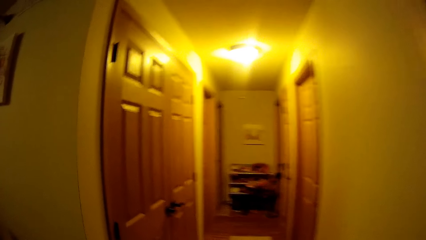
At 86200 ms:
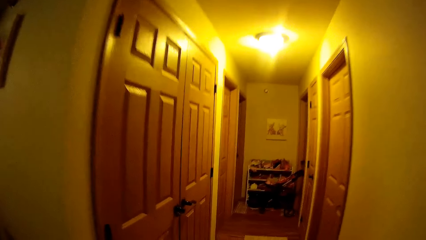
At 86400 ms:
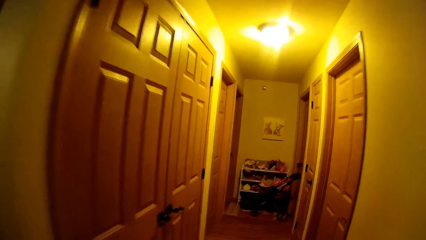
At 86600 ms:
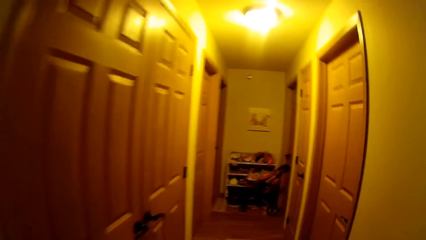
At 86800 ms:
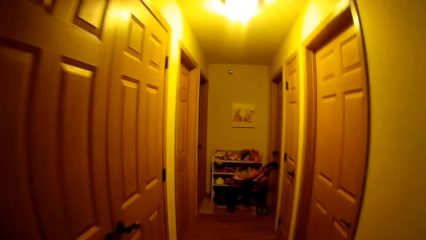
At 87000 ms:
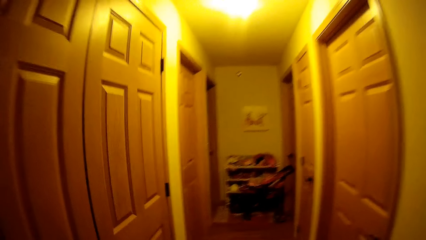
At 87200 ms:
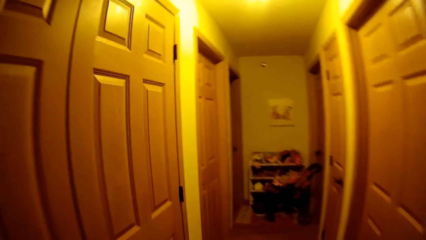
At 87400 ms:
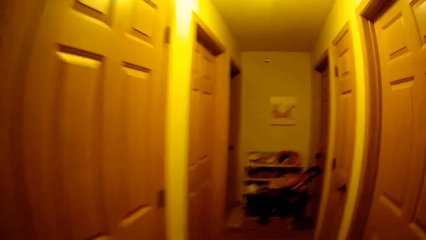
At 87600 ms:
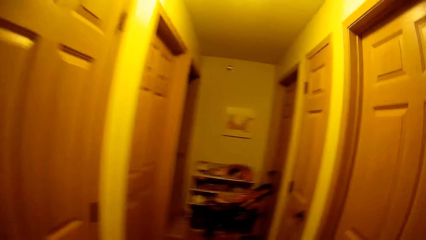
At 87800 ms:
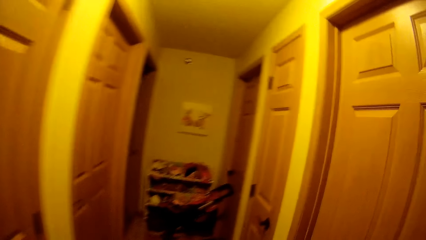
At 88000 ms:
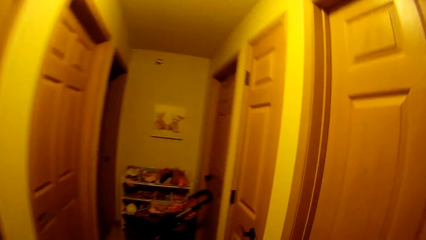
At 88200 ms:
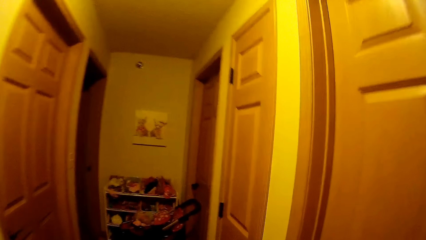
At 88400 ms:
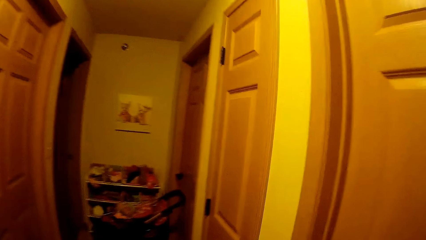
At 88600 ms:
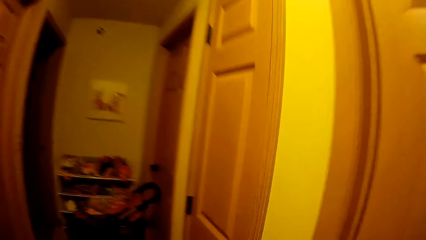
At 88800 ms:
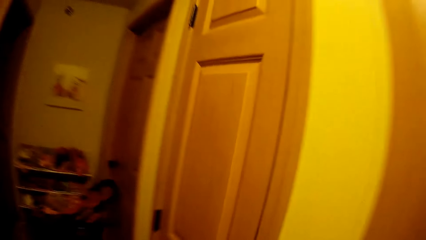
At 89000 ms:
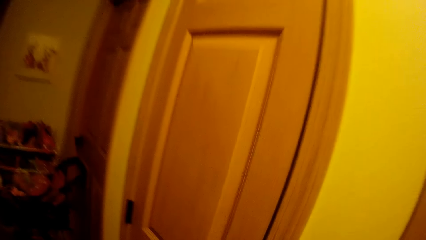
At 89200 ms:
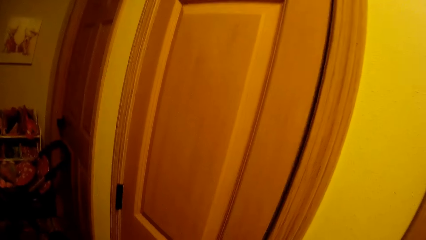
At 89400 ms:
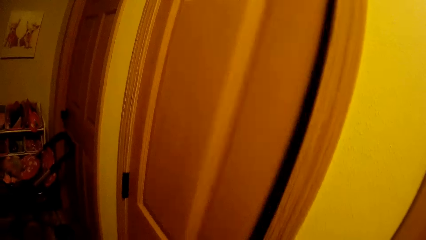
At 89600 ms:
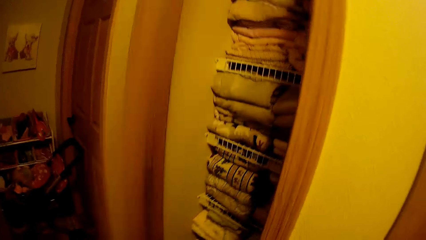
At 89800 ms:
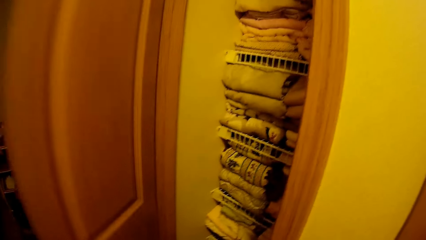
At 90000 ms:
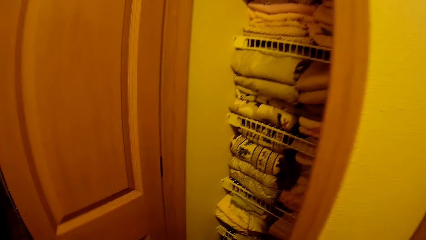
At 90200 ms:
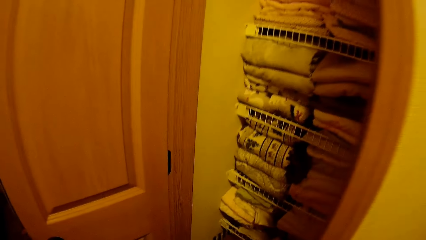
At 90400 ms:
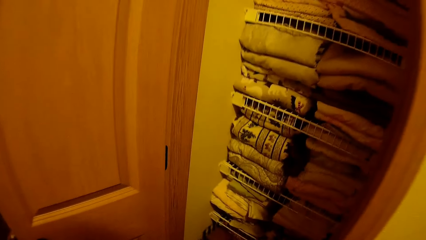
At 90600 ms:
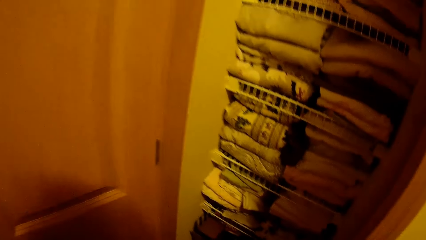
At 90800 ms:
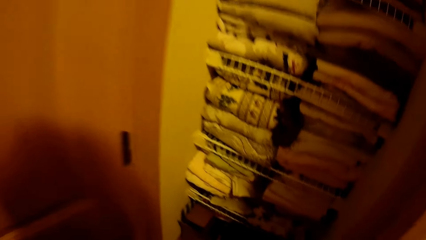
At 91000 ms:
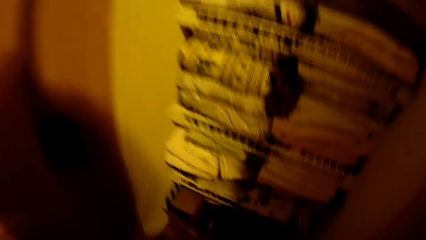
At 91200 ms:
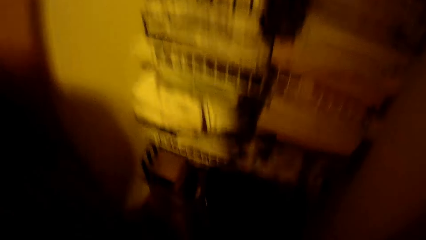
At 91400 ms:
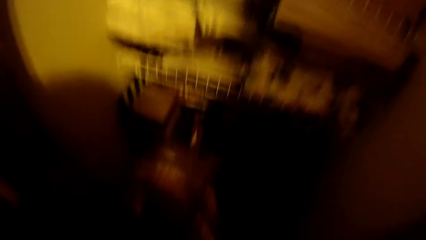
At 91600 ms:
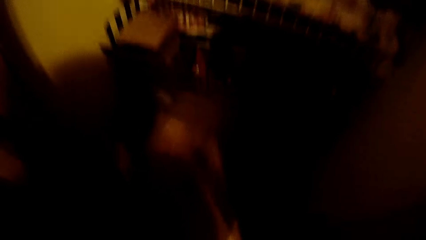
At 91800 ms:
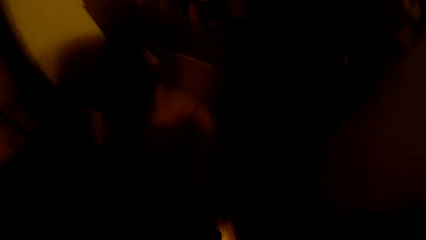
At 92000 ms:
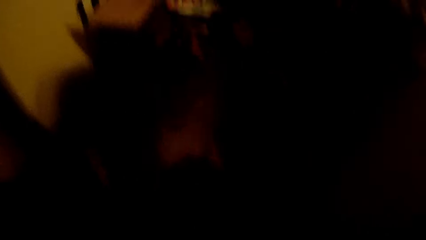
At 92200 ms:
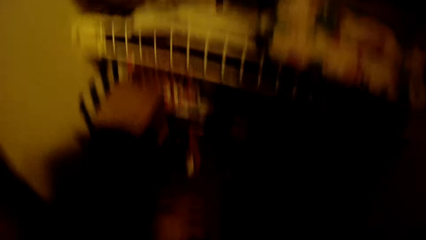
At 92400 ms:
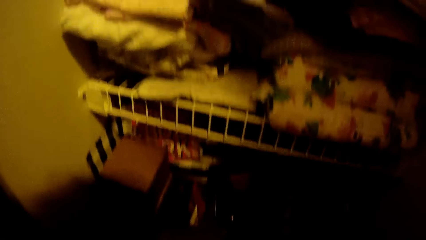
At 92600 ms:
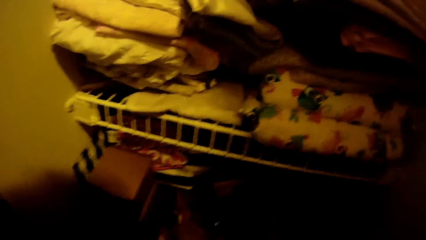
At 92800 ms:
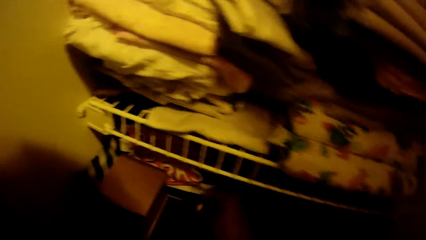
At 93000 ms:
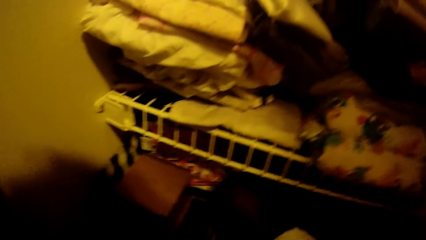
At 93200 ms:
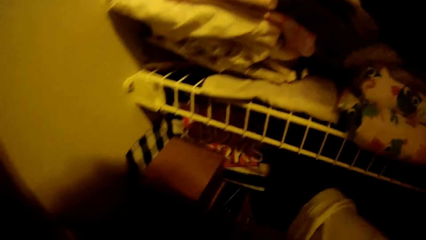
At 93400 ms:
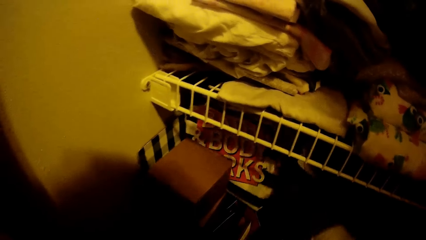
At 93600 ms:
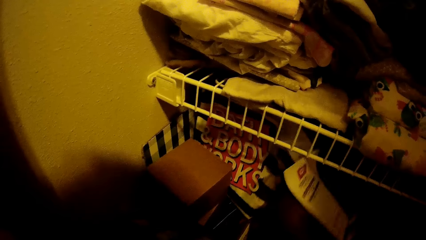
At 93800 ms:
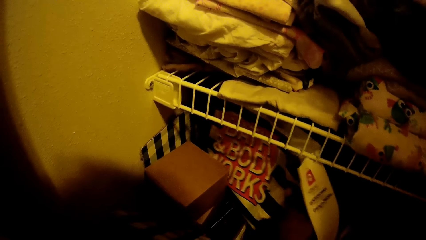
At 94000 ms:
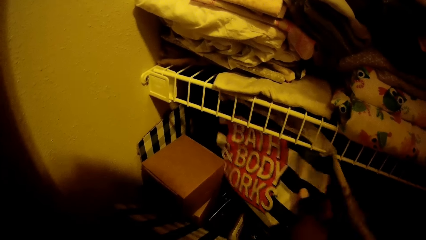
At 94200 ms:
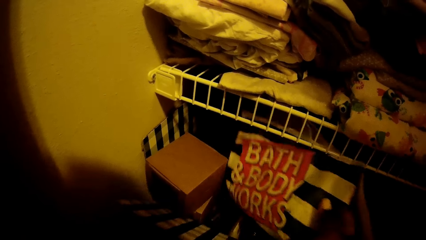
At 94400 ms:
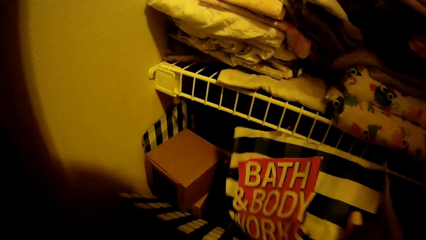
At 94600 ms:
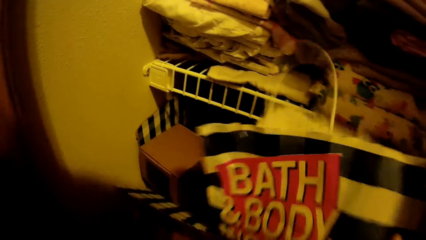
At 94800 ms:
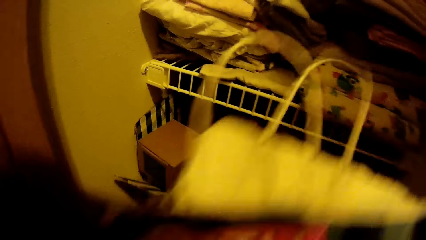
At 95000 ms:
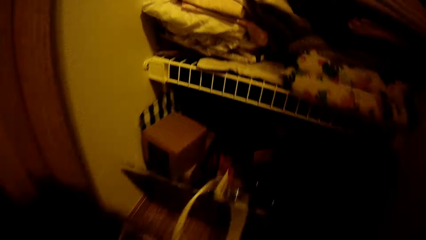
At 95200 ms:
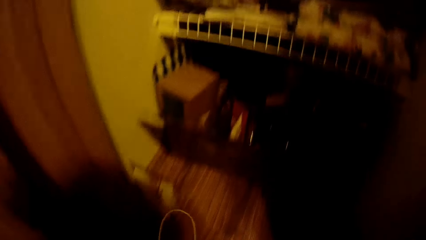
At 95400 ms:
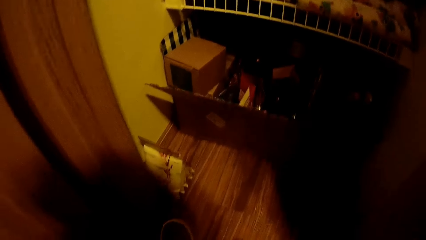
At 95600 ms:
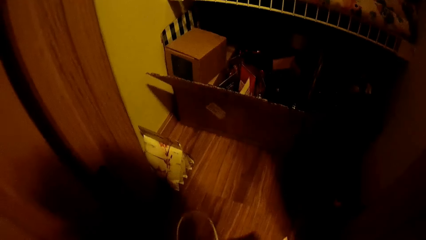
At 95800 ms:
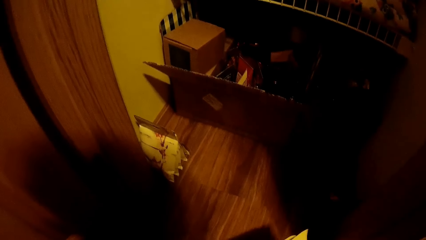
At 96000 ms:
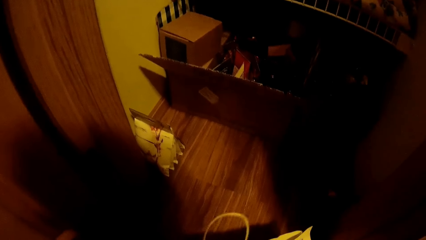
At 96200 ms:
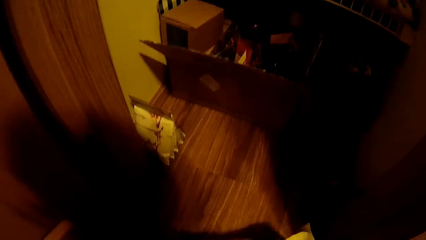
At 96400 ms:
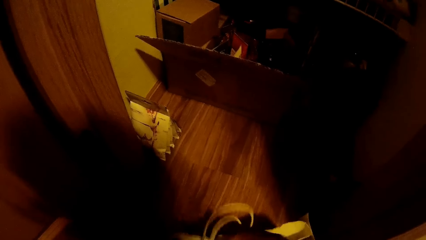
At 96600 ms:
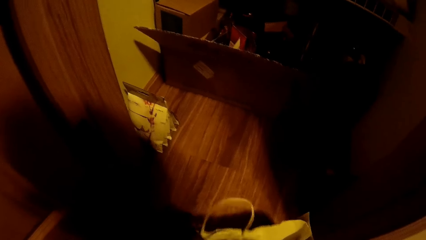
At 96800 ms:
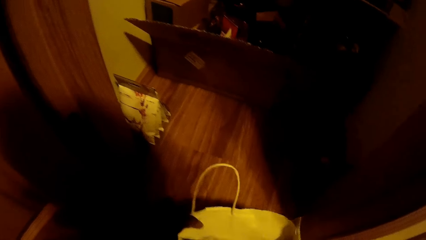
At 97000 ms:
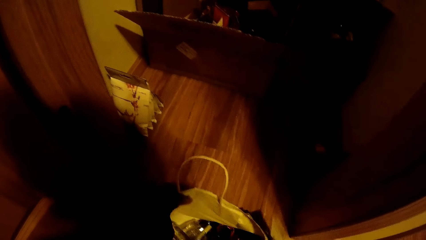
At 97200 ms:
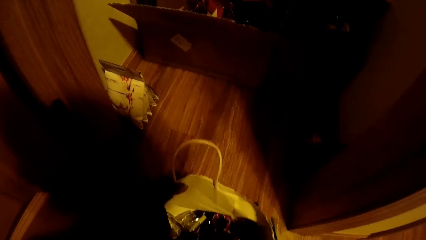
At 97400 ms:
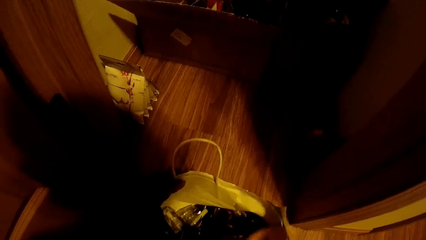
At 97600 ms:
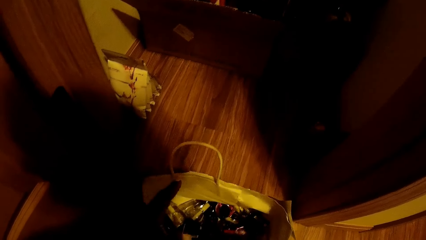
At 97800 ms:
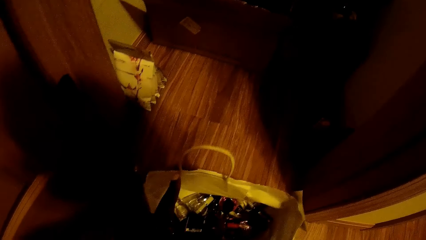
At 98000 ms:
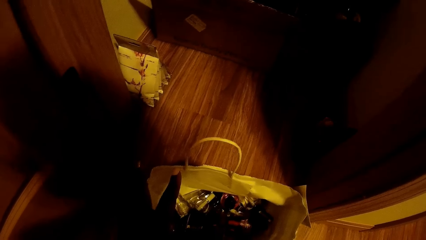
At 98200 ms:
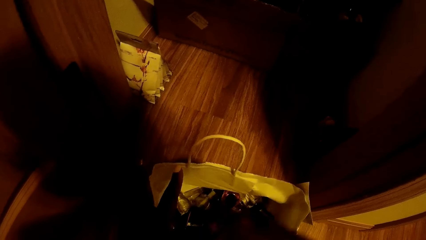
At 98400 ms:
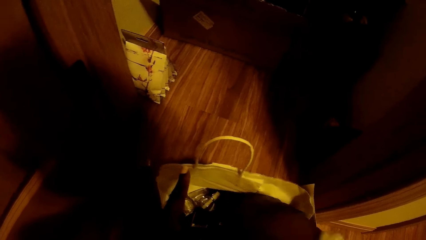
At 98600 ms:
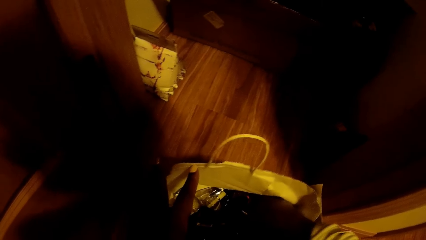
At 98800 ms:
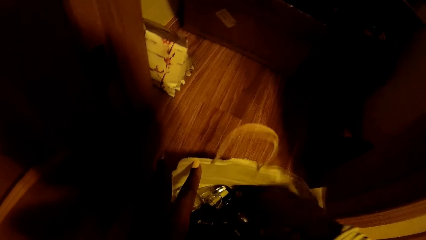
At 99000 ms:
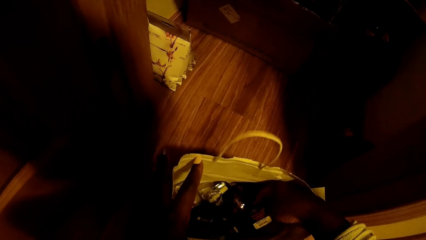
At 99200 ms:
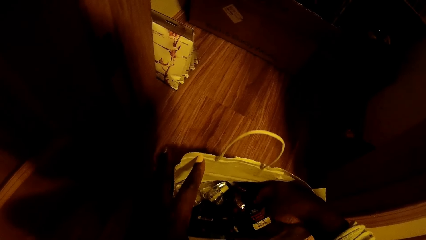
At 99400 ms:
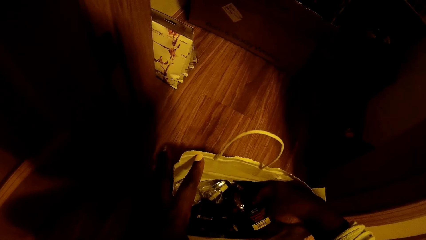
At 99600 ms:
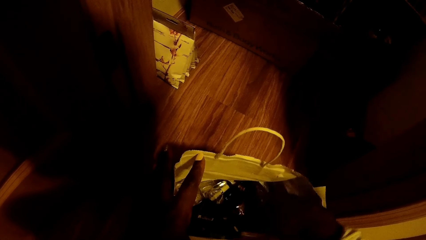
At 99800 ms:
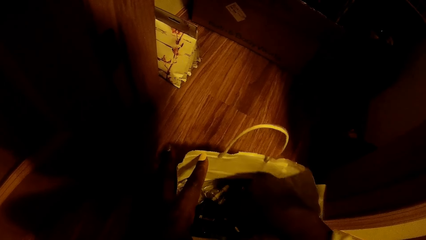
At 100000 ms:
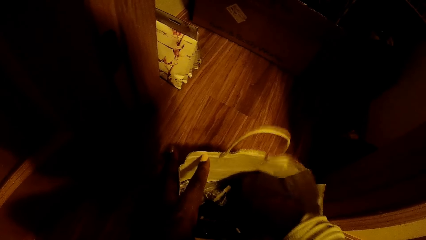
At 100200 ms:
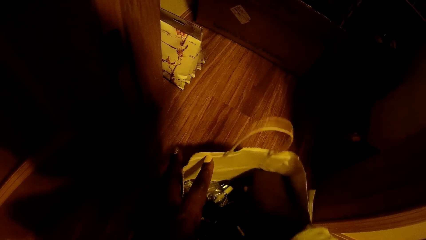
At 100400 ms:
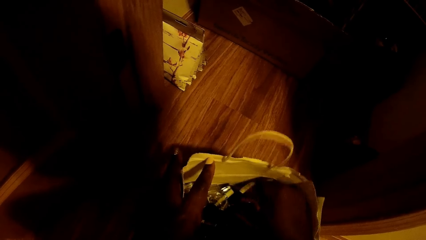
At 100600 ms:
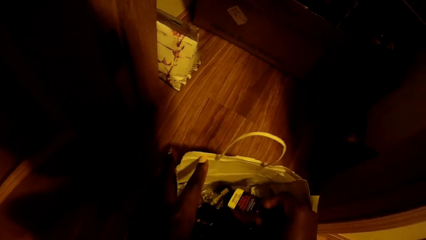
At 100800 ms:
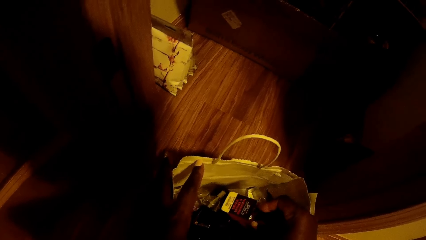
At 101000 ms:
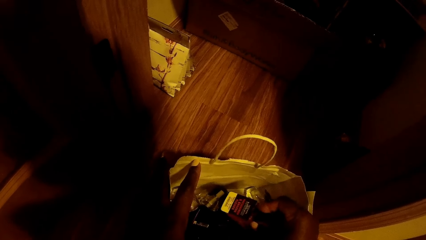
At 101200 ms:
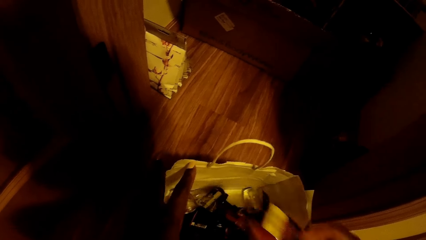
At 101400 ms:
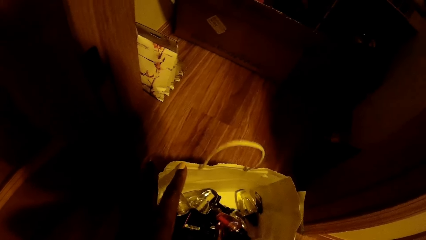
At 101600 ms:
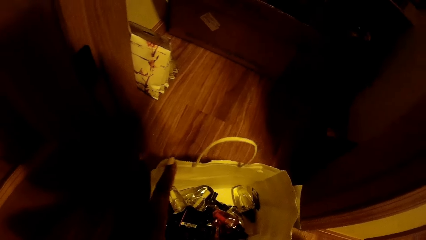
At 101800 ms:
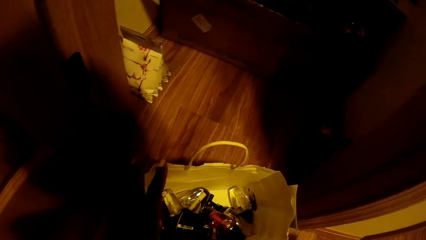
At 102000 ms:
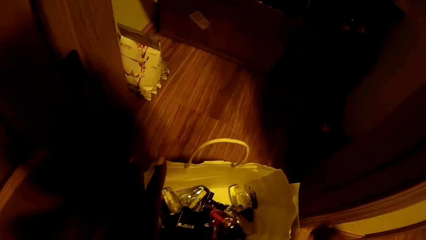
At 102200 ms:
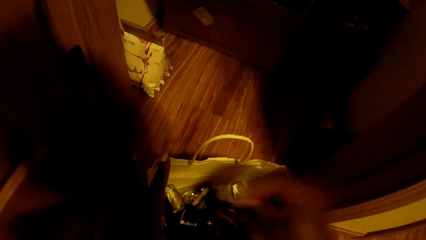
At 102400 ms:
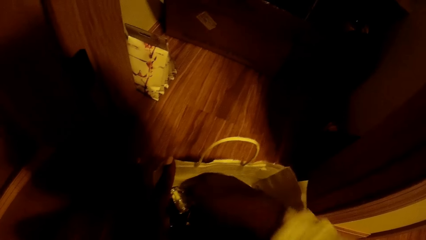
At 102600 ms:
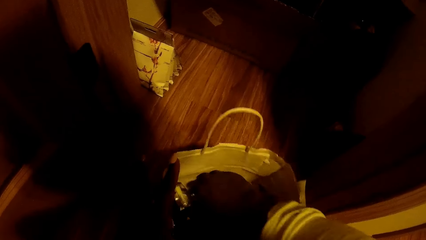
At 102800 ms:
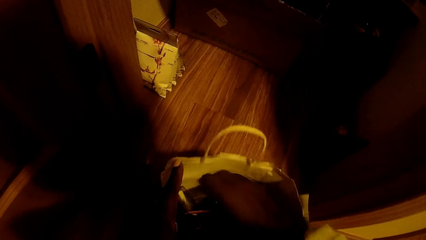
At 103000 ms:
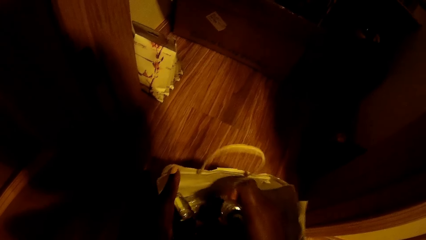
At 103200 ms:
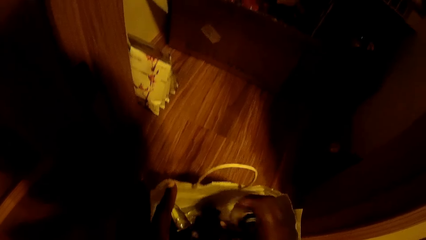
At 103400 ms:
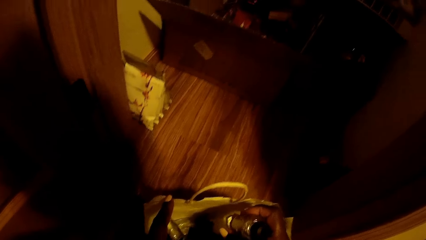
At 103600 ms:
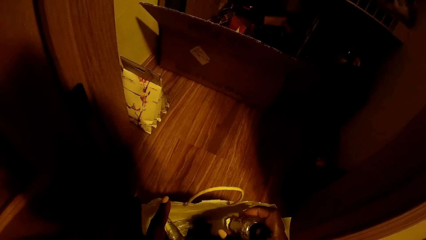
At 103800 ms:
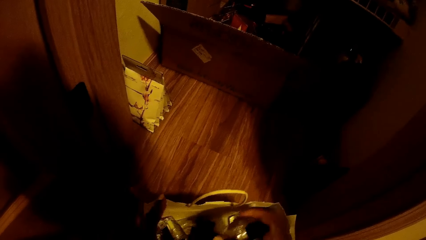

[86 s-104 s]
The camera wearer opens the closet door with her left hand. She picks up a carrier bag from a box in the closet with her right hand. She goes through the carrier bag. She picks up a container or bottle from the bag with her right hand. She picks up a container from the bag with her right hand again.
